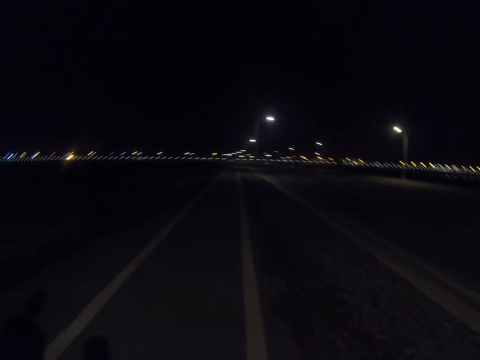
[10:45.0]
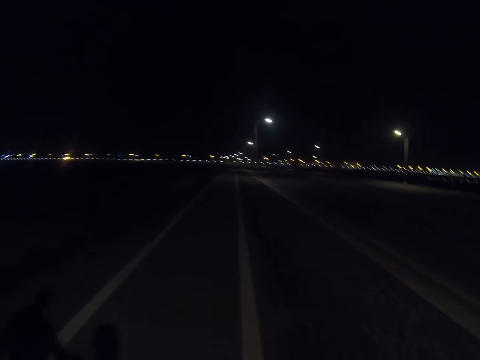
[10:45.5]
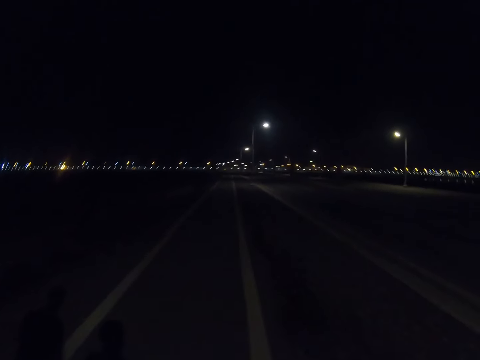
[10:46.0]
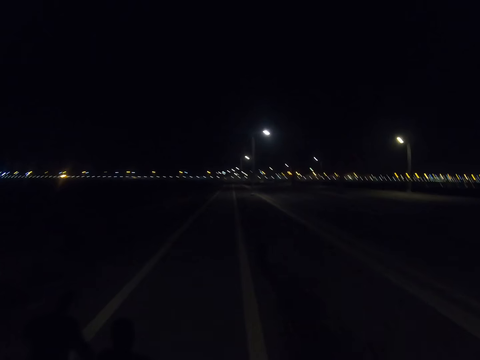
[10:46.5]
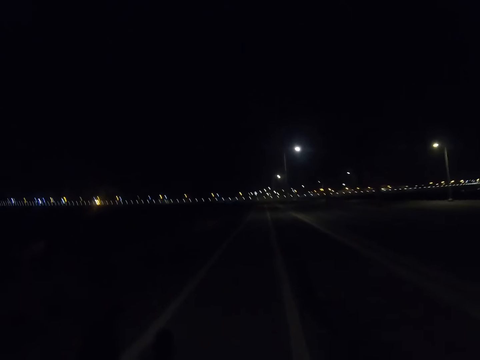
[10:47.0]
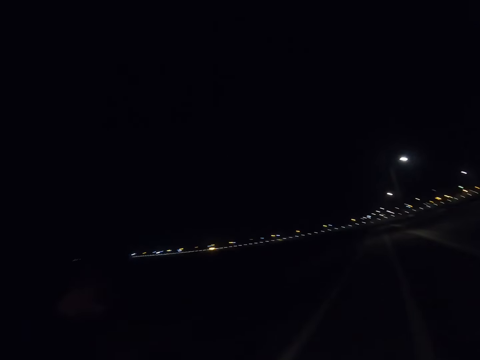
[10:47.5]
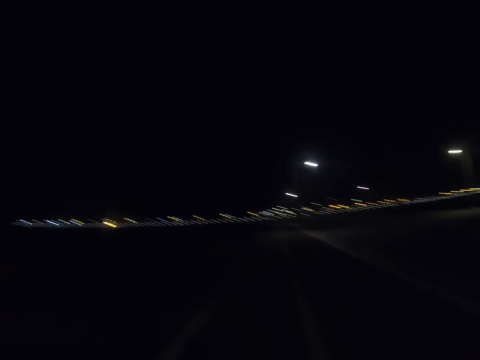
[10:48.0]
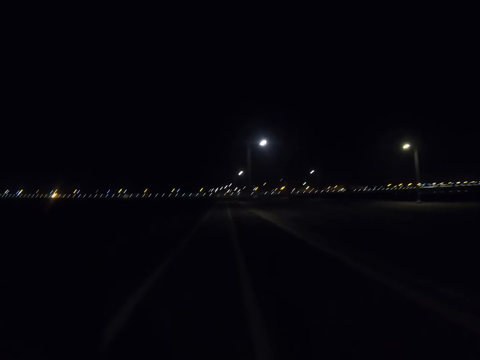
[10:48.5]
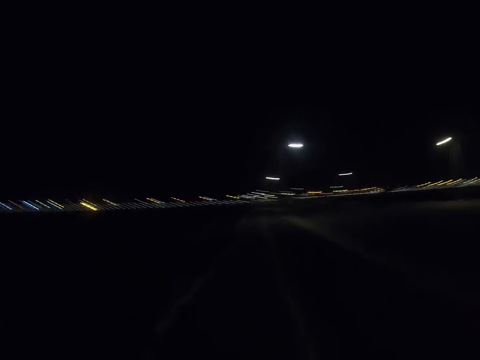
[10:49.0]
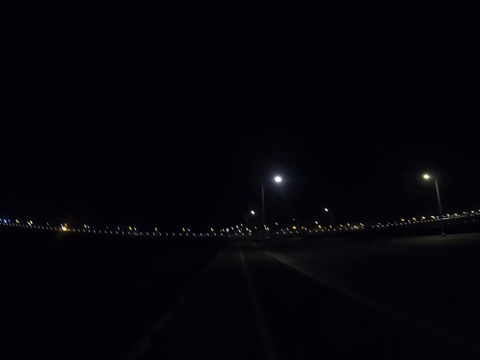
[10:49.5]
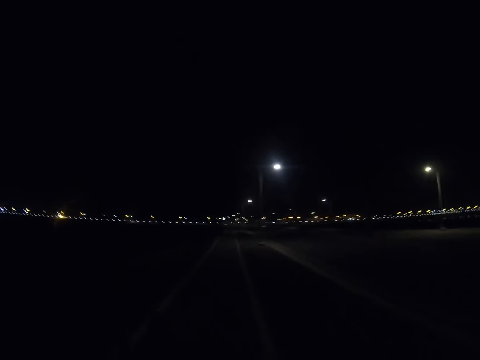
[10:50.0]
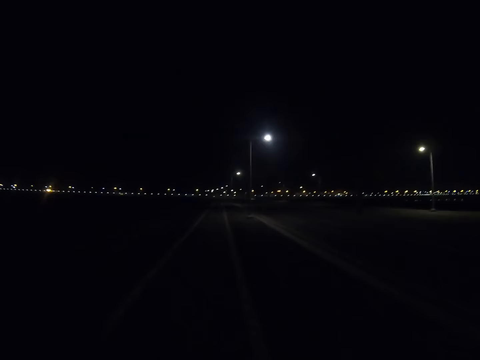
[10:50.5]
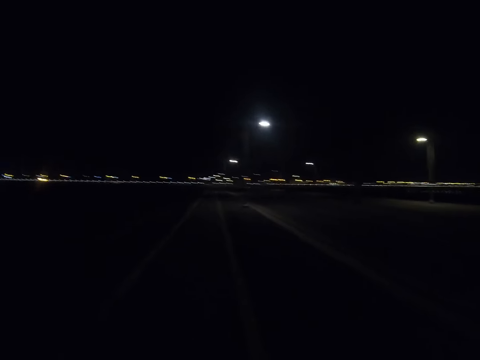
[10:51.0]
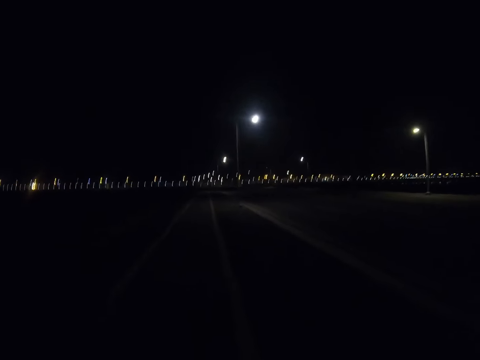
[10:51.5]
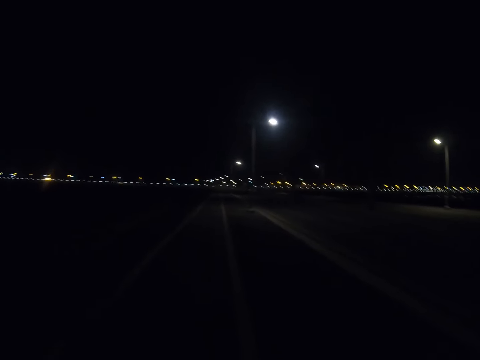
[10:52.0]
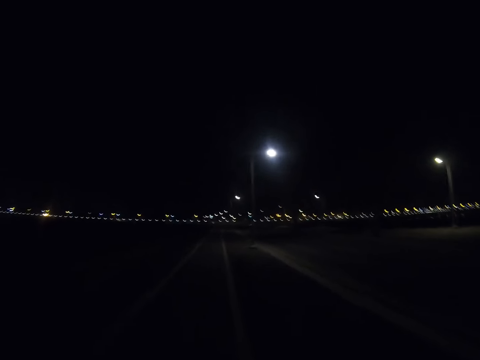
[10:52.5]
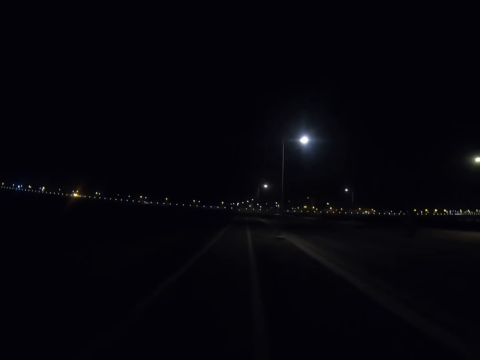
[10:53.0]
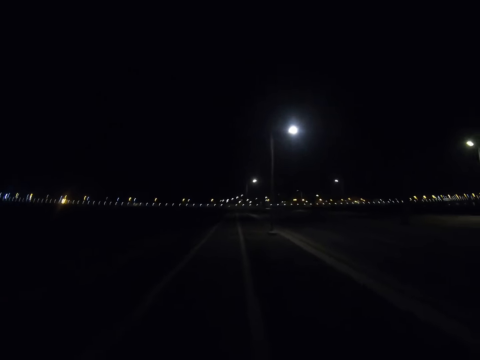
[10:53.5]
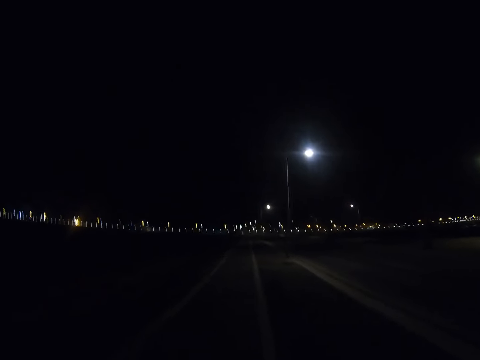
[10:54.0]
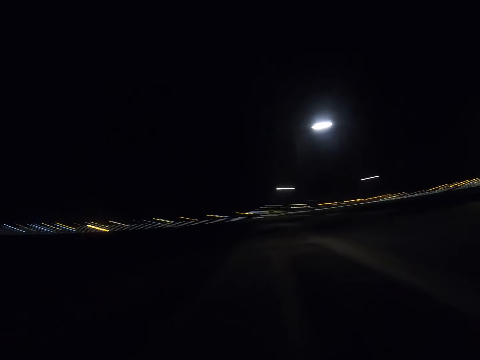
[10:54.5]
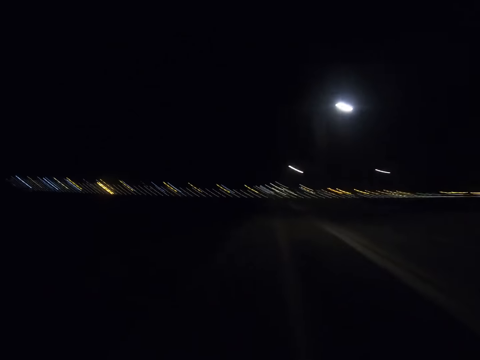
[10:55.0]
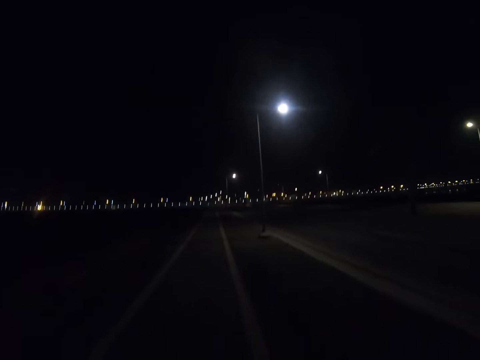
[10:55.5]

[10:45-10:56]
A person walks. The camera wearer walks along the pavement with the person.

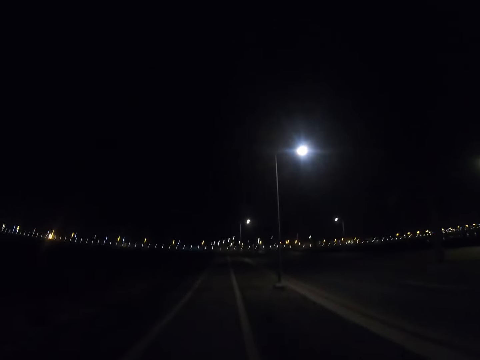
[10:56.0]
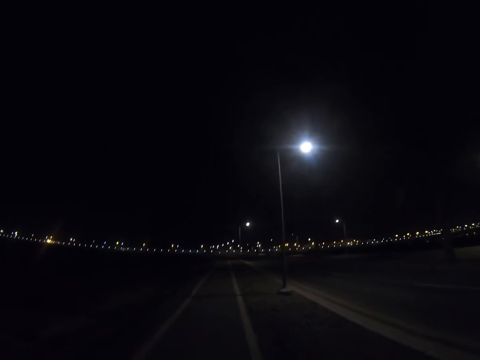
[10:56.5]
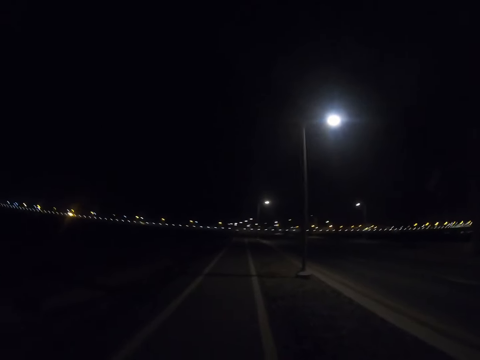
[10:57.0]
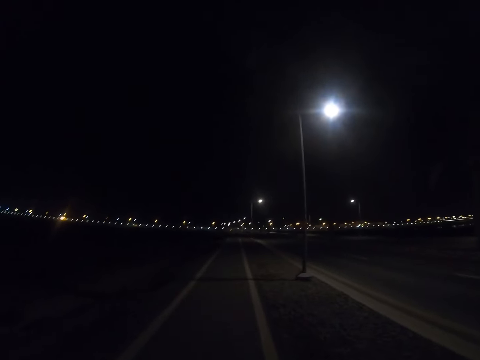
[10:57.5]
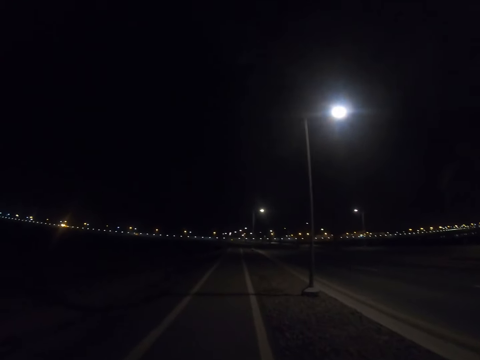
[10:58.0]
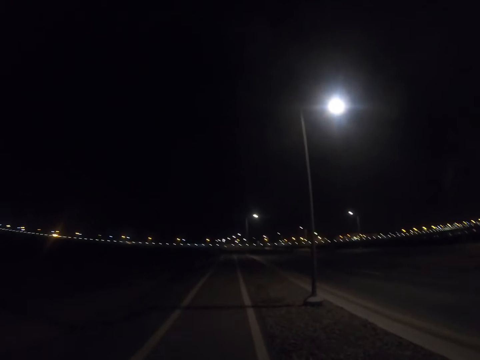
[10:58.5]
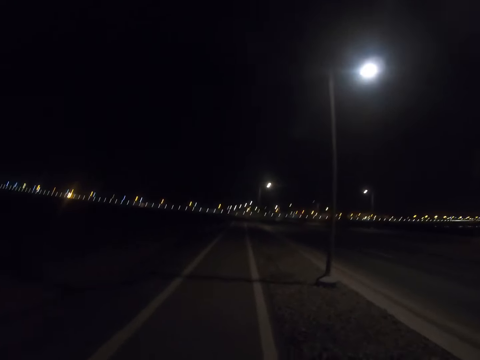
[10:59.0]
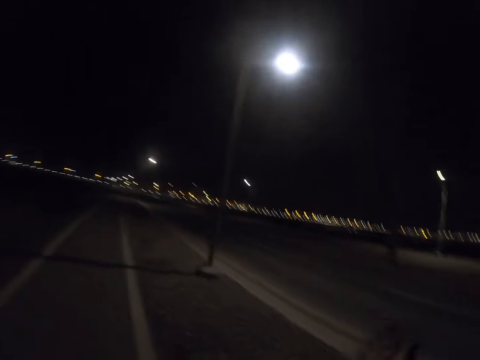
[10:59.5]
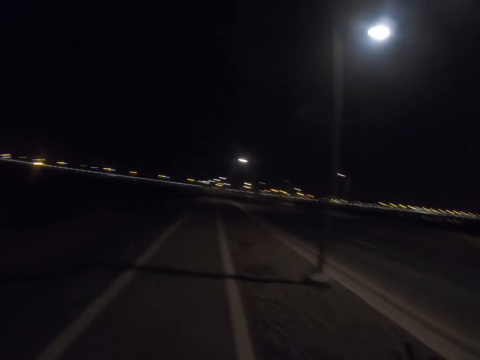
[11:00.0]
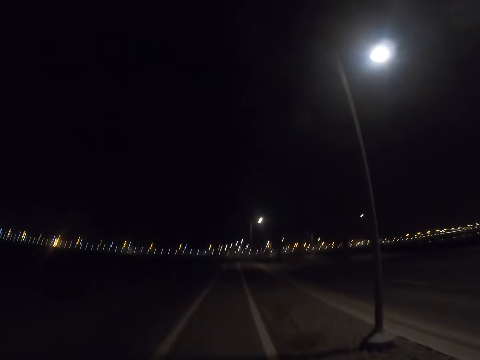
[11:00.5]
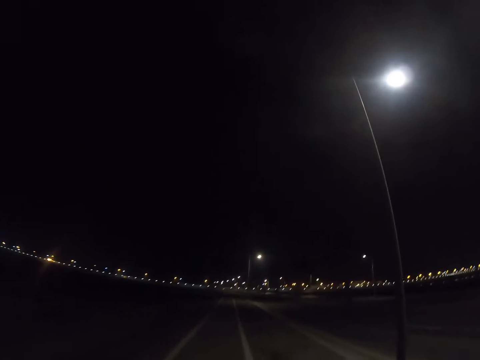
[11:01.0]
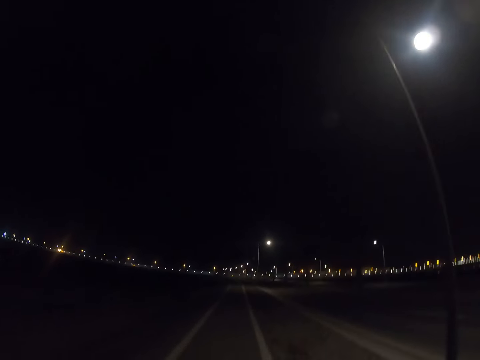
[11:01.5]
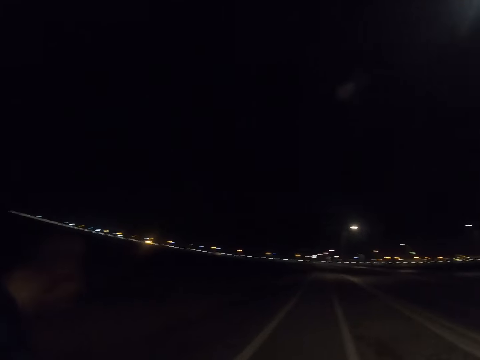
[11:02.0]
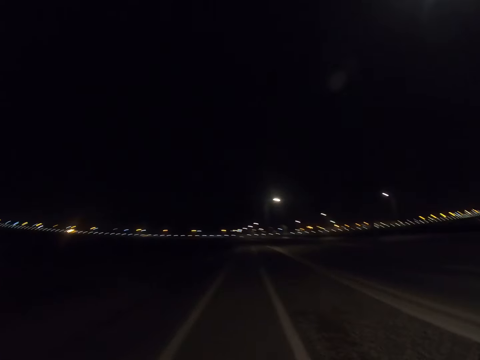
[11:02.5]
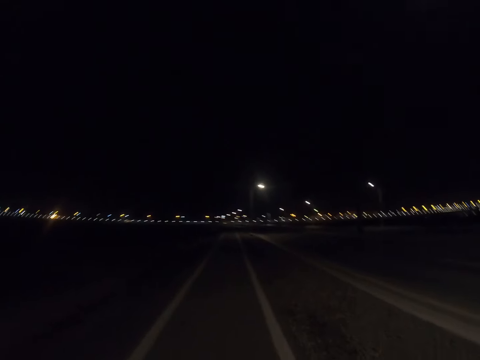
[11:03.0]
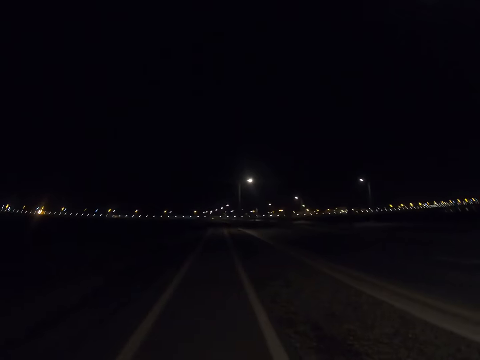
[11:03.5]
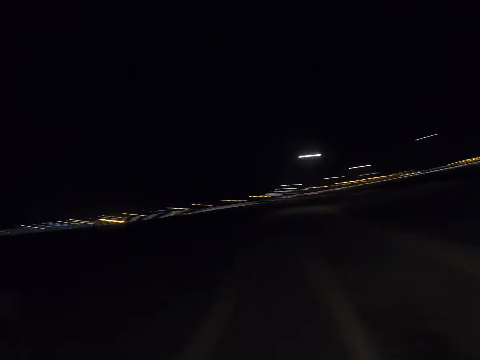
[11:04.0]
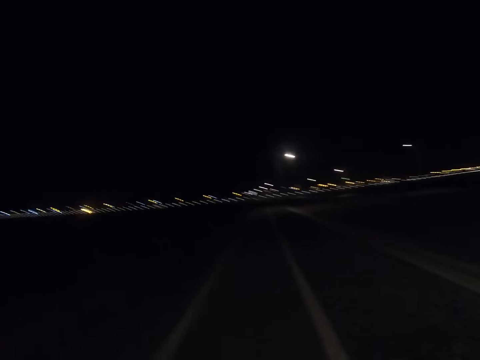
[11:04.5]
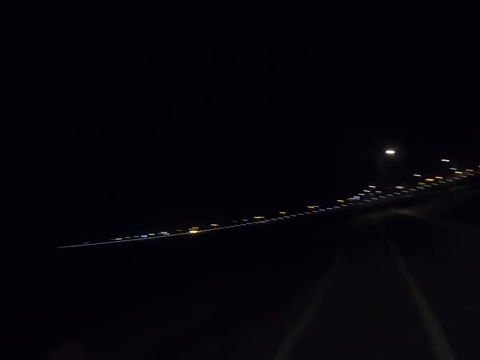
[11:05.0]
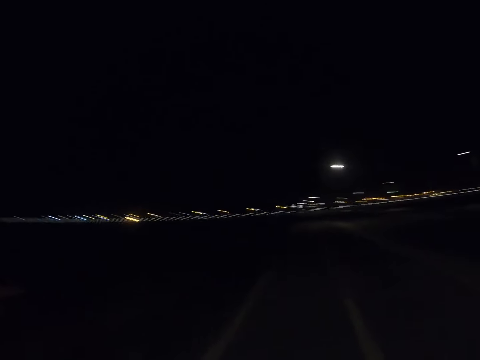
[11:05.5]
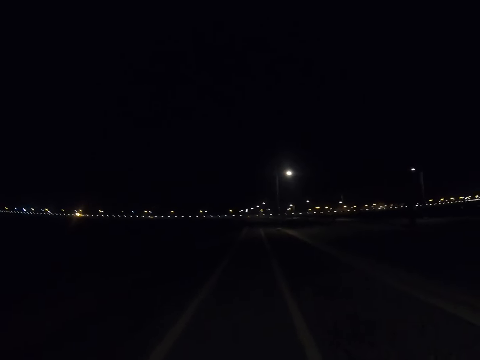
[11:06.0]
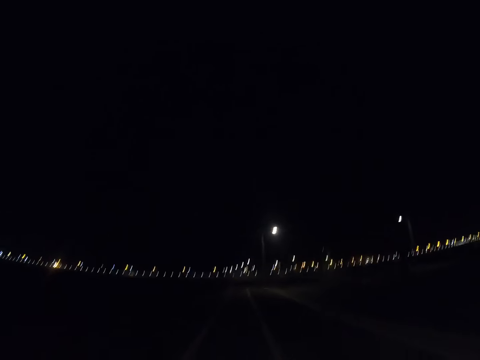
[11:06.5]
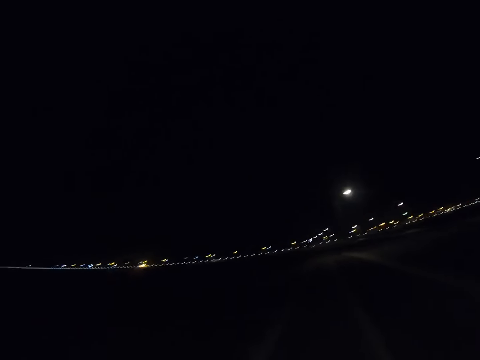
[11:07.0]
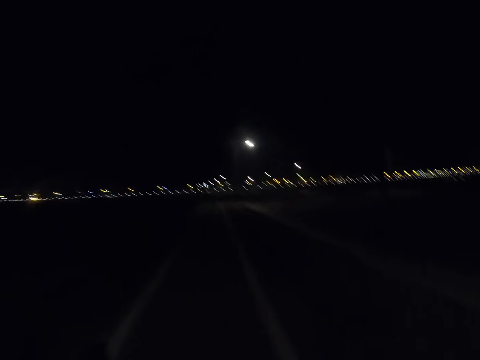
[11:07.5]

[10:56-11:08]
The camera wearer lifts up the hand. A person walks.

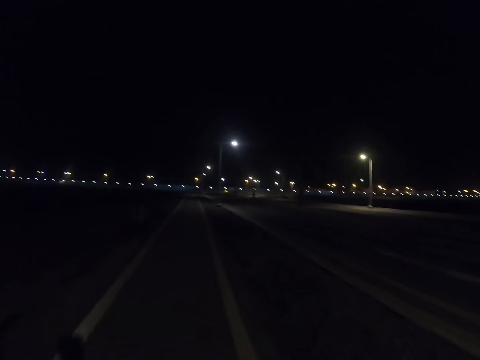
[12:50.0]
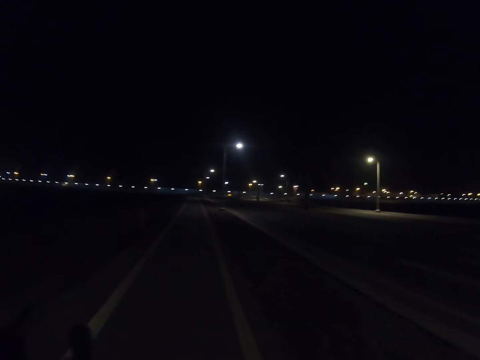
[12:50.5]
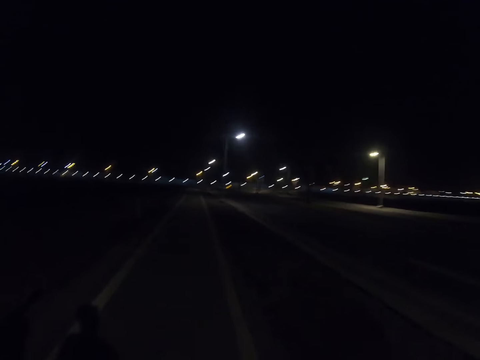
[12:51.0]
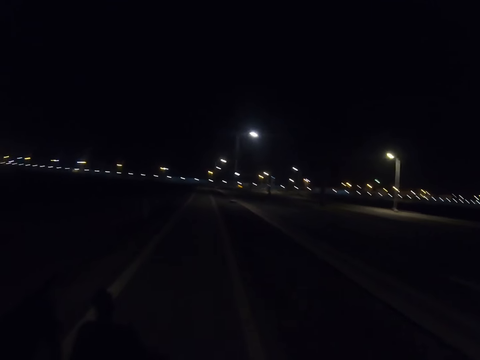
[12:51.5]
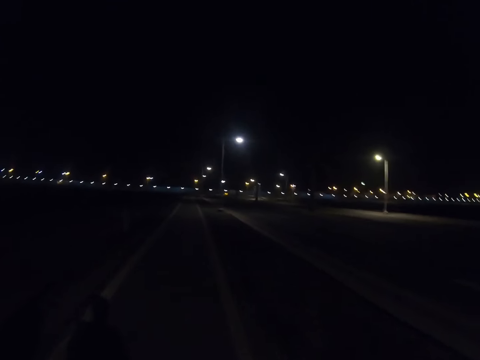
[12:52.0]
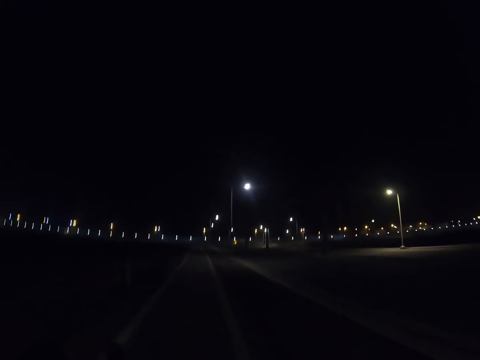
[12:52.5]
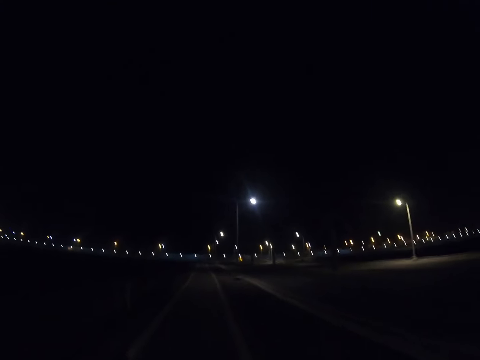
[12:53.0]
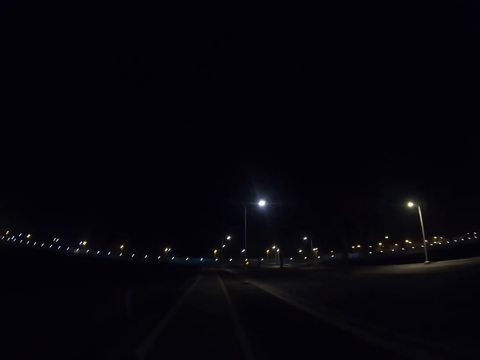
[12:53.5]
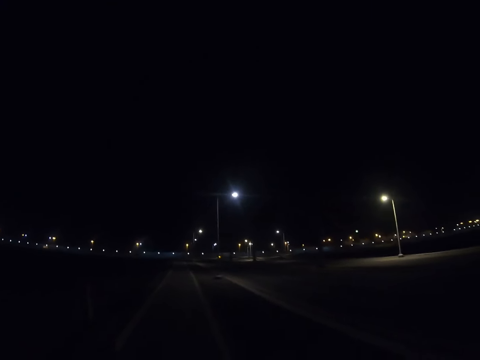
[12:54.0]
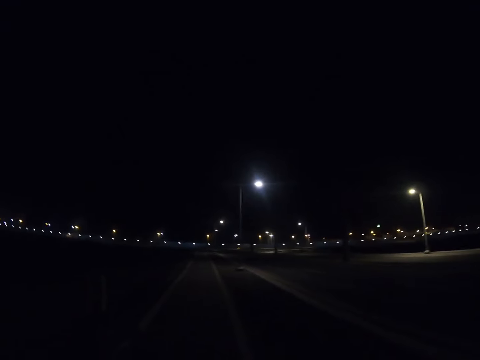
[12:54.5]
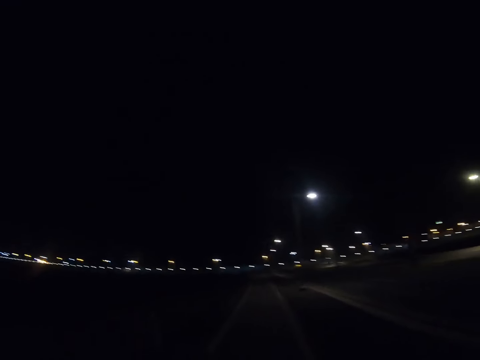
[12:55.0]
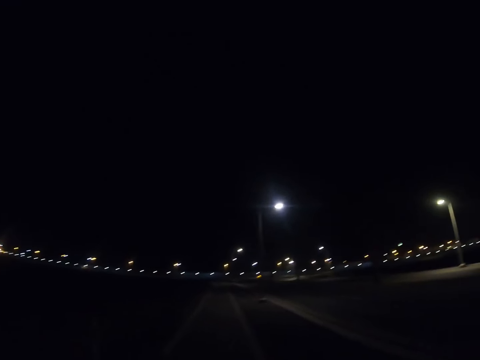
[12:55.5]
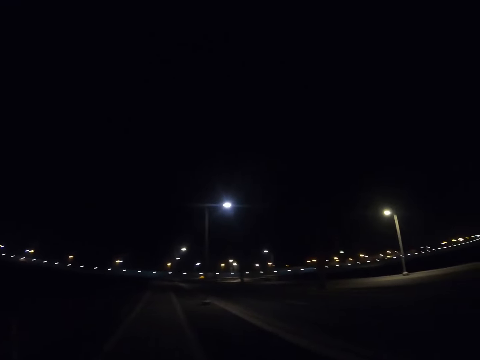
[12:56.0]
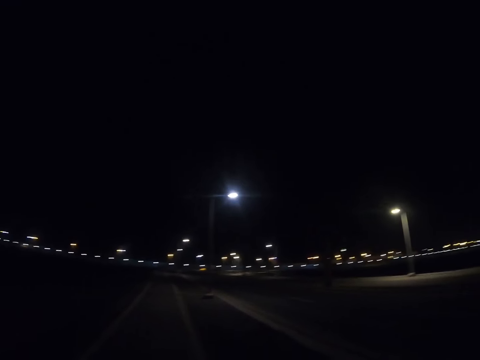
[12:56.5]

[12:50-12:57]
A person walks.
